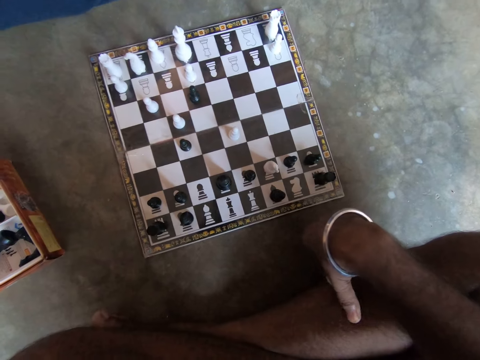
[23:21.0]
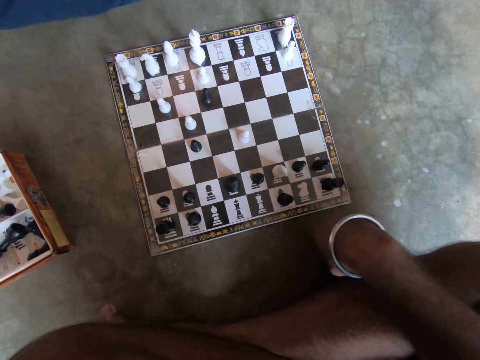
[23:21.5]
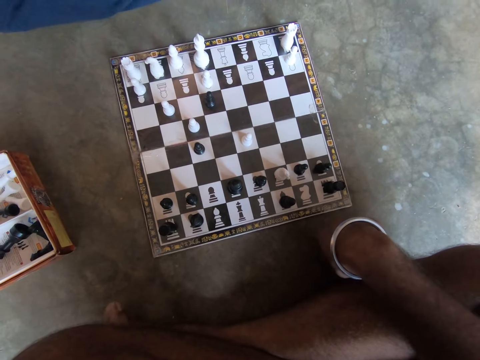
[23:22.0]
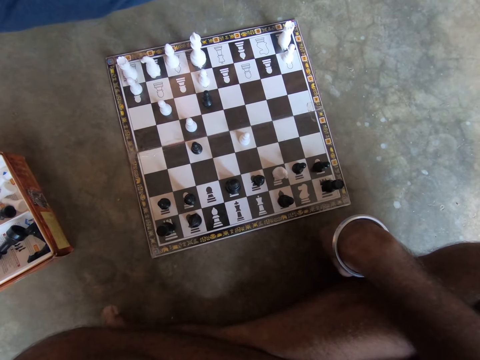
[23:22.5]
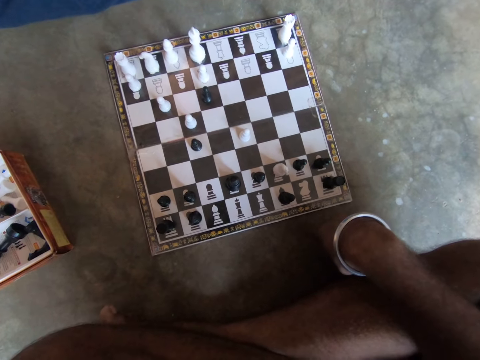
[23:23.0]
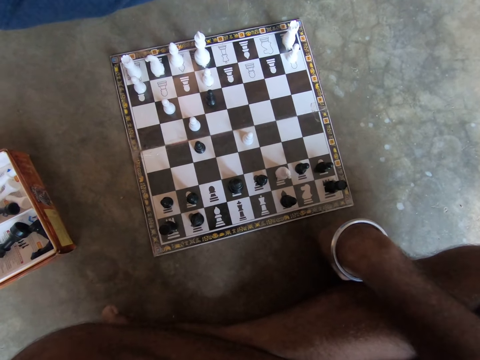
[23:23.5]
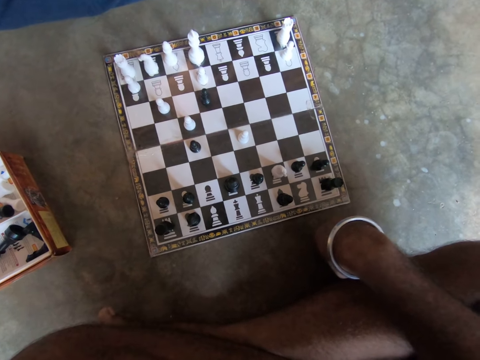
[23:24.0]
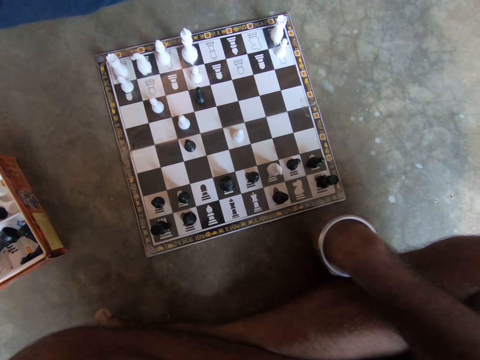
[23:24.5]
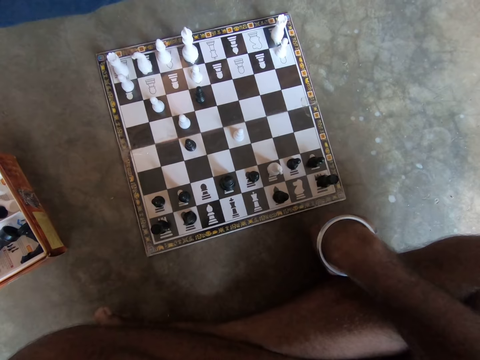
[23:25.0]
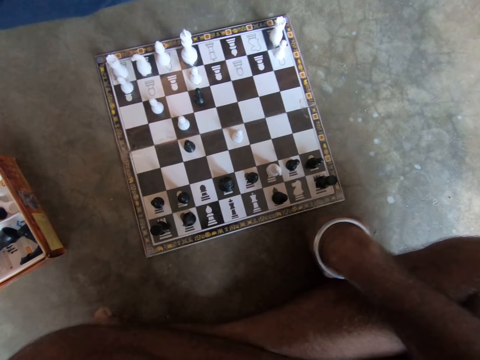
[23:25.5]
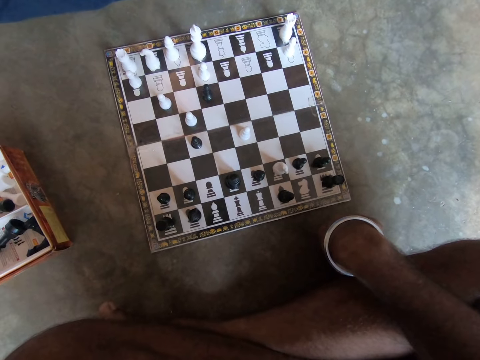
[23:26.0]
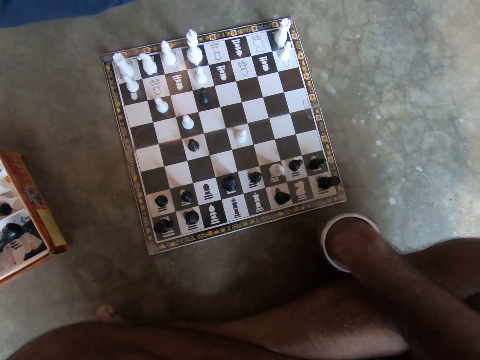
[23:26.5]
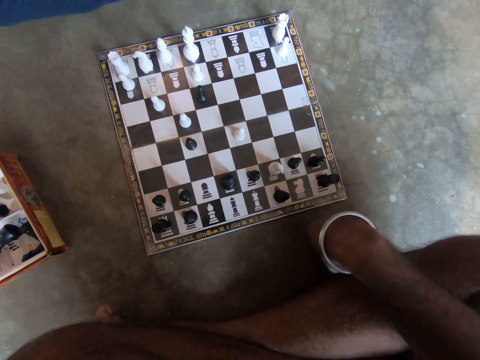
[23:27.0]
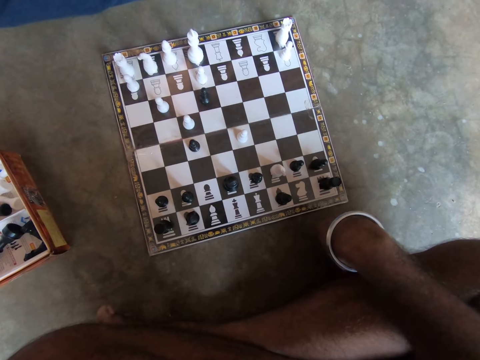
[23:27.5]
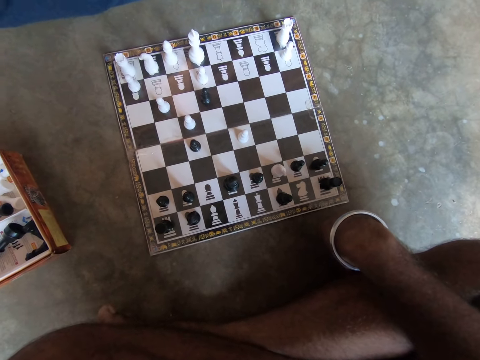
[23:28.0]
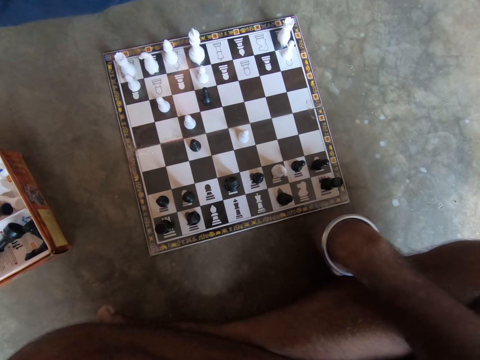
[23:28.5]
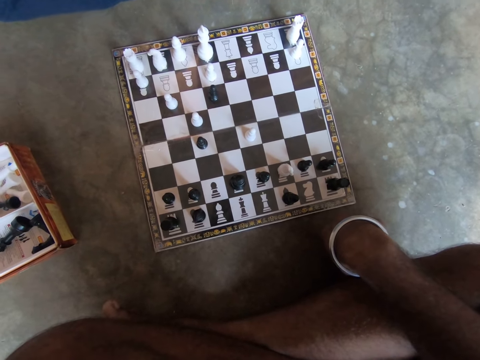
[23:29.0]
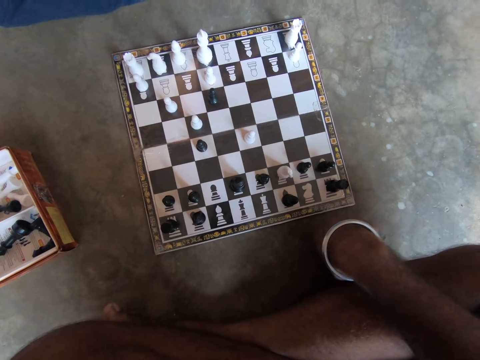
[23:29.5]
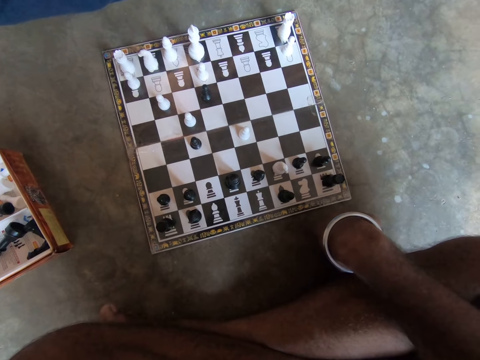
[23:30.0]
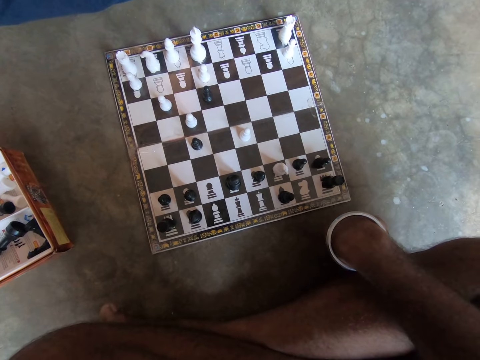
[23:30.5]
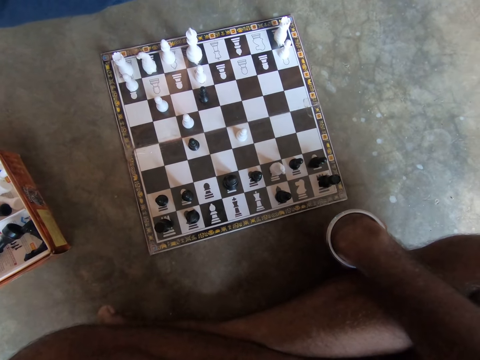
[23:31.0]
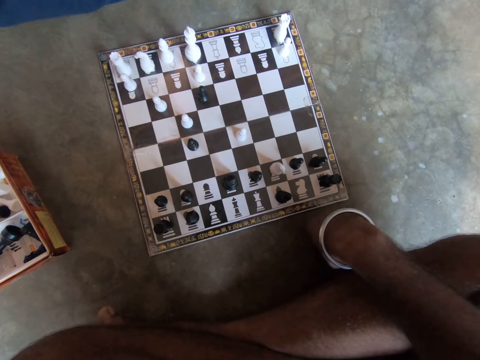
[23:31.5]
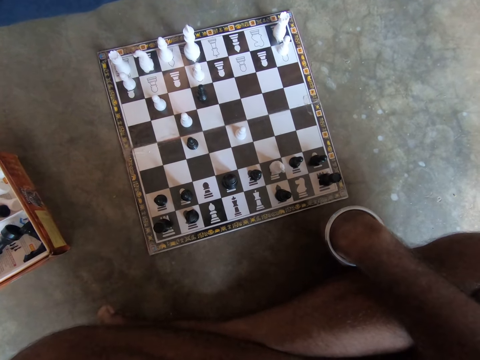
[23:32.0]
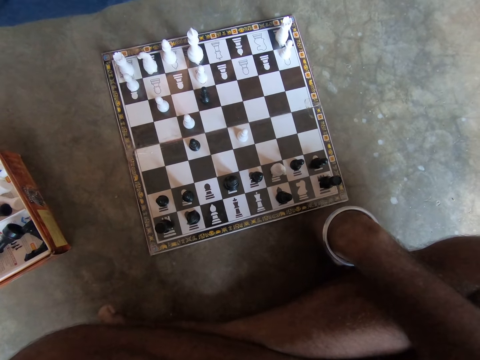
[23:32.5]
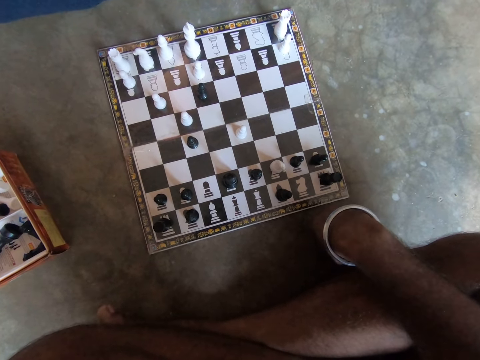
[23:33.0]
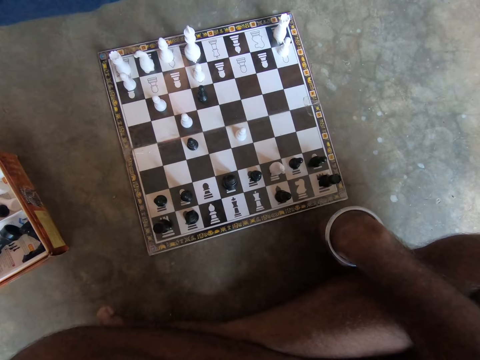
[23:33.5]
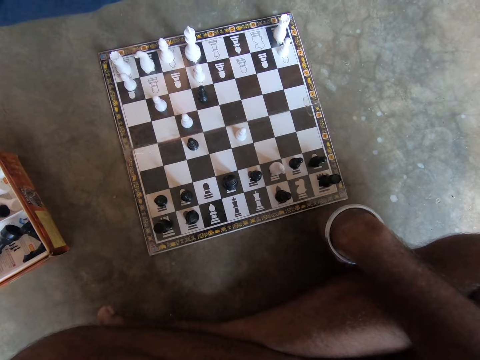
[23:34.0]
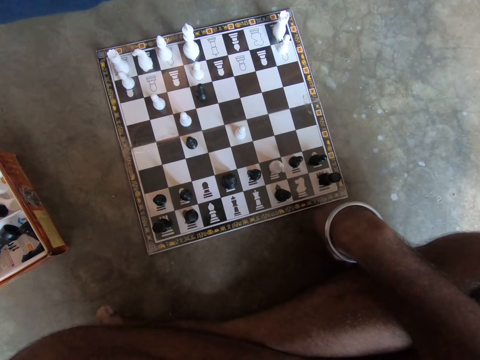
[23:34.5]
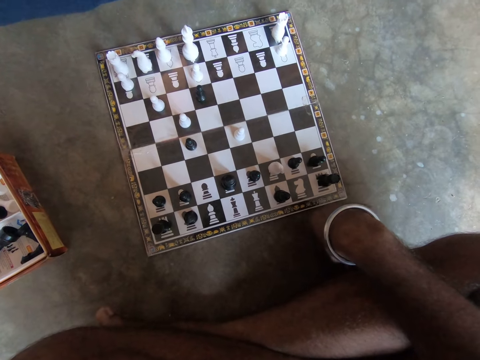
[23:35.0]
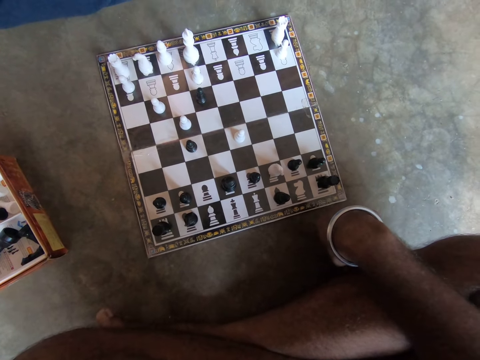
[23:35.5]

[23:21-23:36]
The camera wearer looks at the chess board.

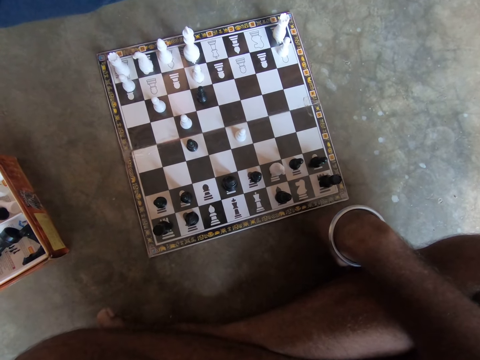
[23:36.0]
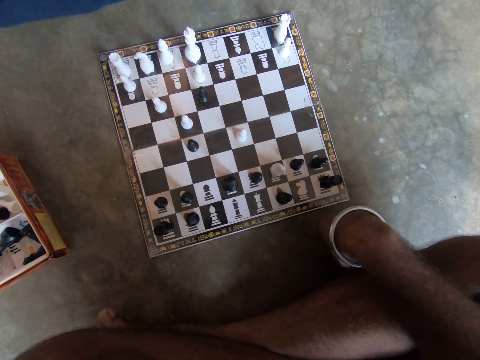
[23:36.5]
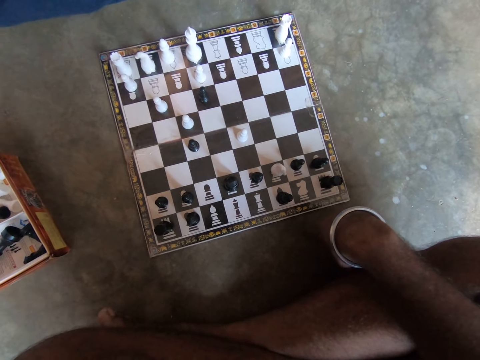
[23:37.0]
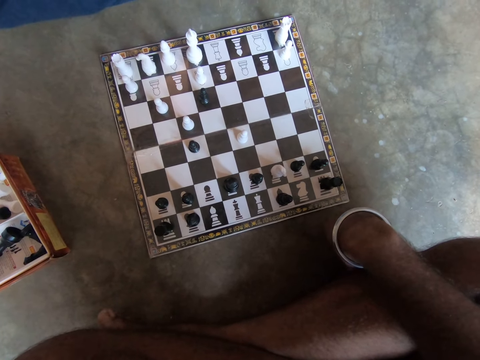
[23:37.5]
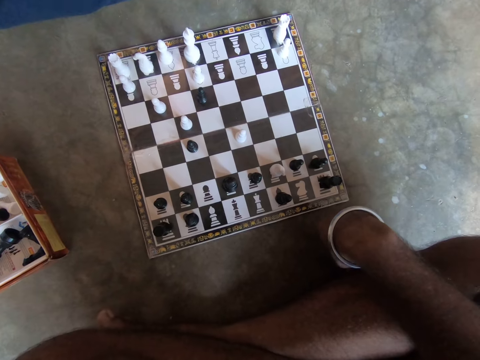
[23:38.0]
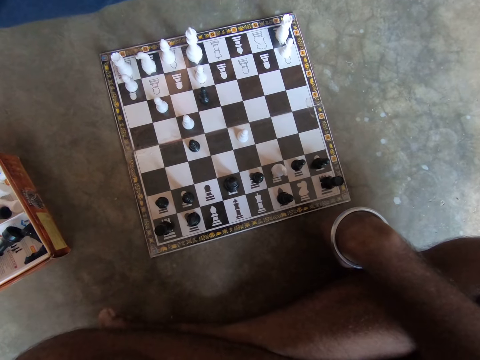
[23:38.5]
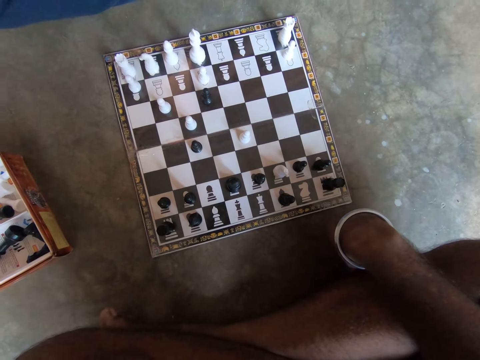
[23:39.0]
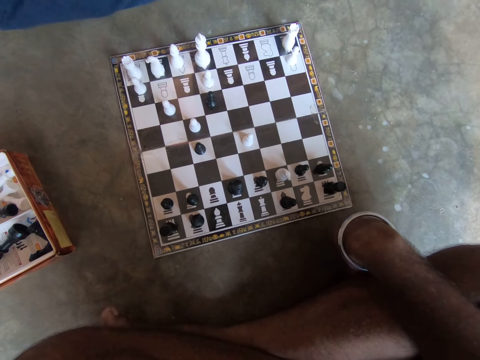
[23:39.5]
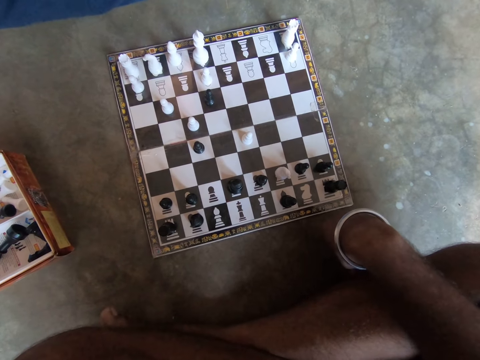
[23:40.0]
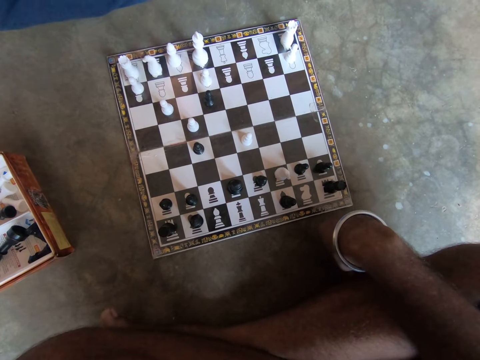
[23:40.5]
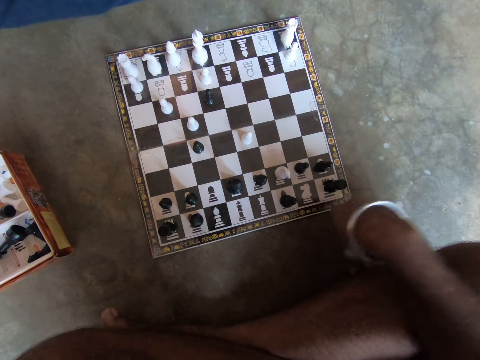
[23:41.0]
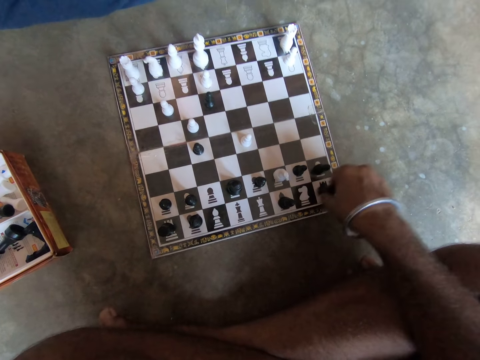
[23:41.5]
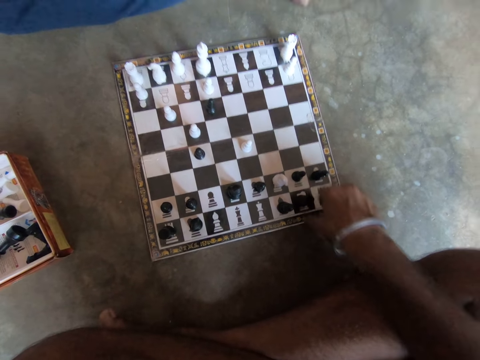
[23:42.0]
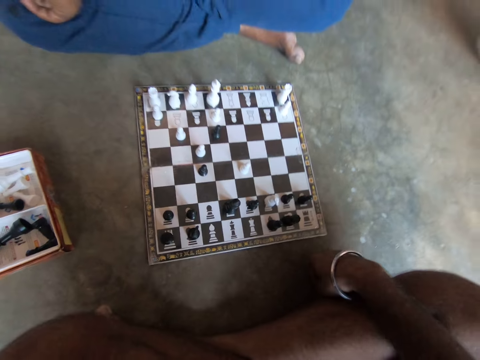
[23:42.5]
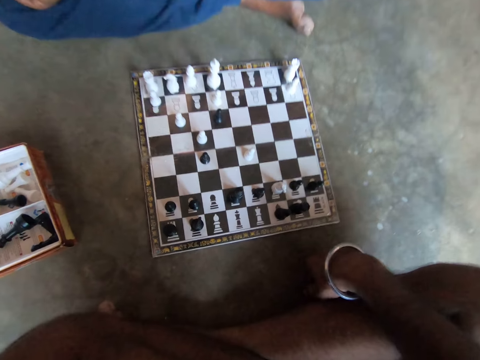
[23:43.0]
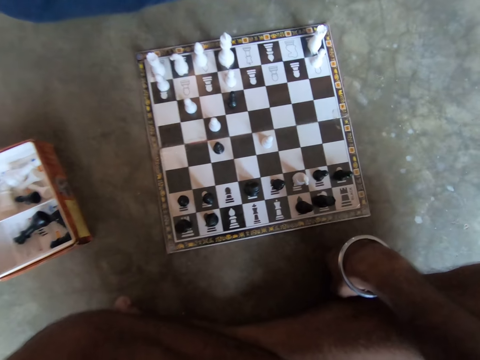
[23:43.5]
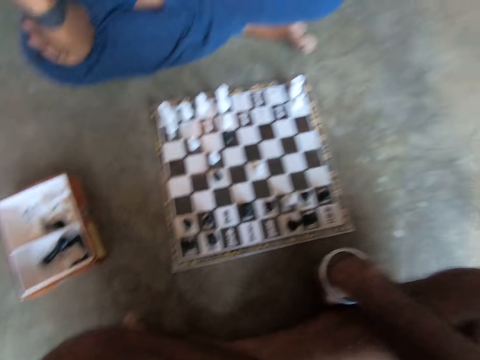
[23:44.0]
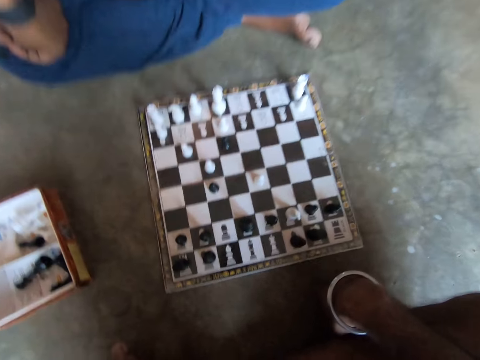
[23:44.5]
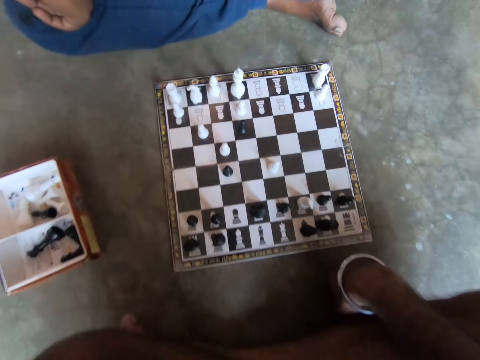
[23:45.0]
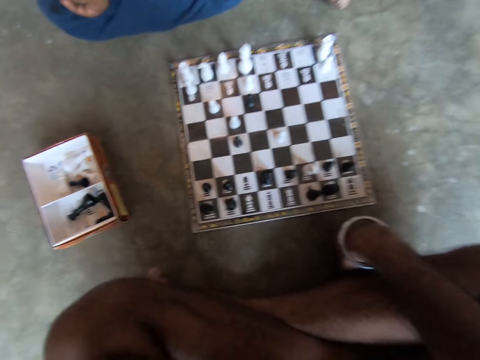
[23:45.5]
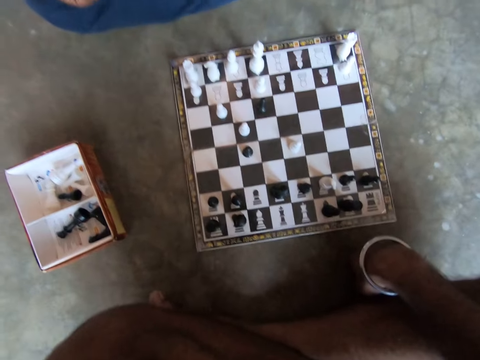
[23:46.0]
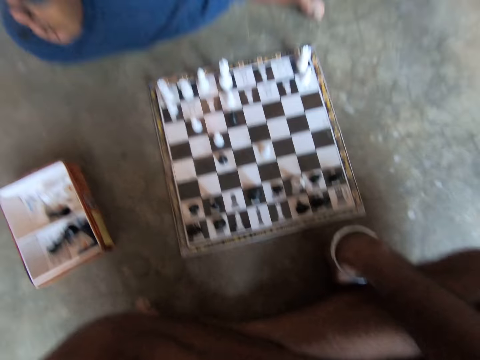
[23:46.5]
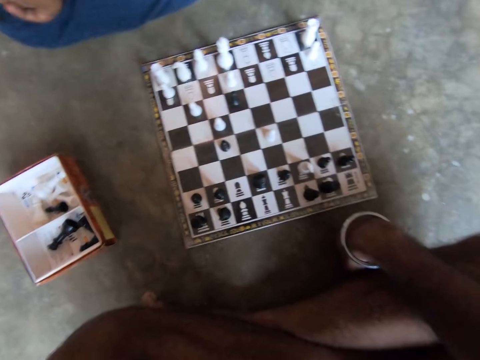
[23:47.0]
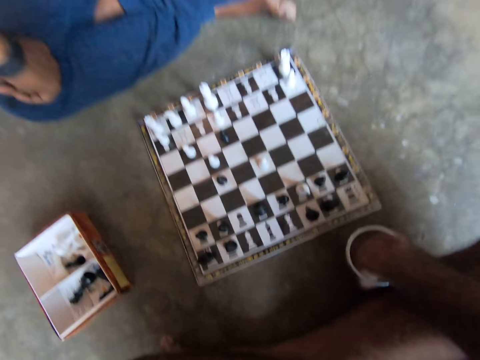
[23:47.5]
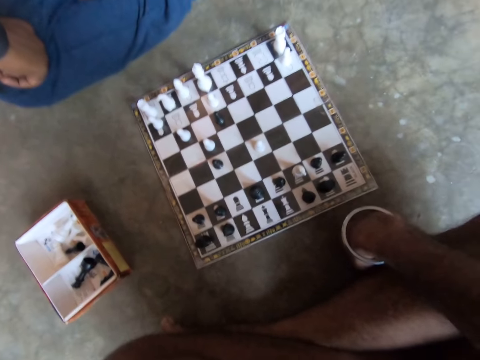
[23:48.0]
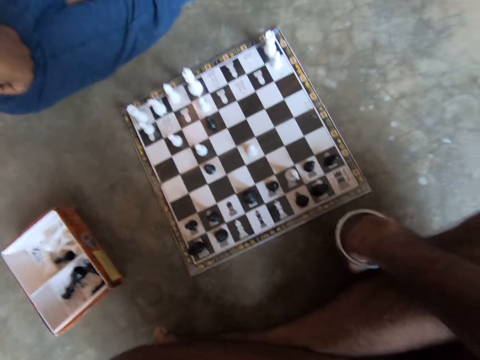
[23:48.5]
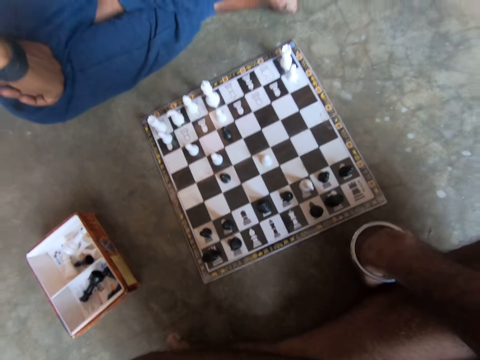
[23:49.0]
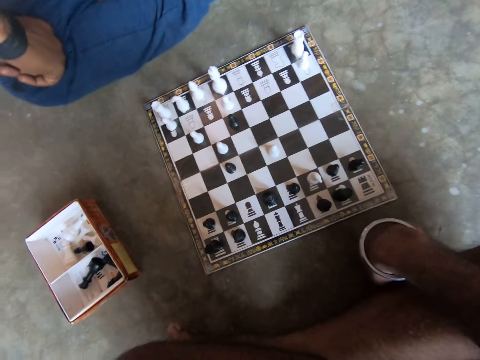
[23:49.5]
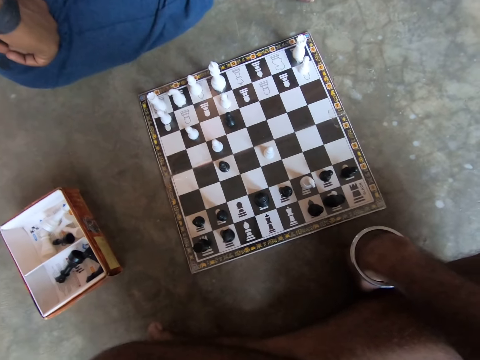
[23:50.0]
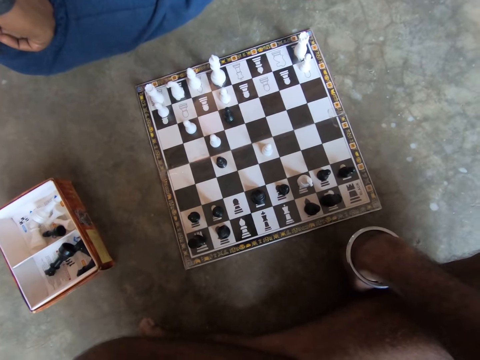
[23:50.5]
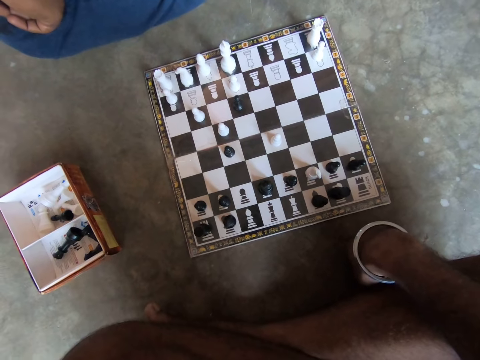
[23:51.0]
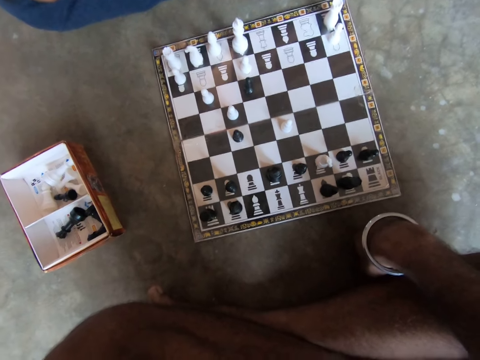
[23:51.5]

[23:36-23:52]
The camera wearer plays a chess piece on the chessboard with his right hand.
